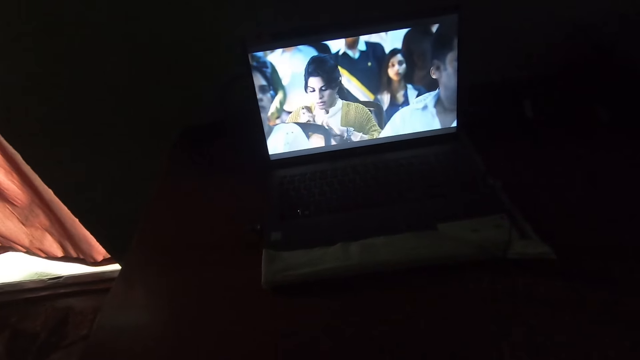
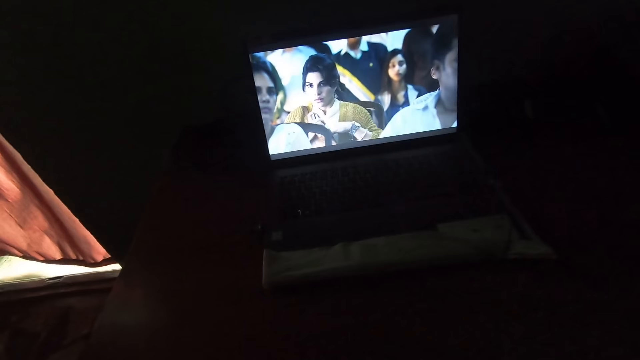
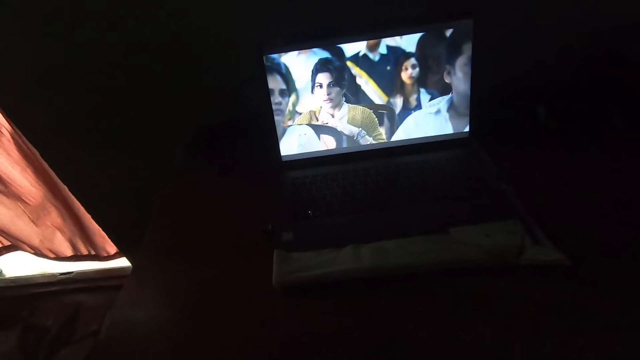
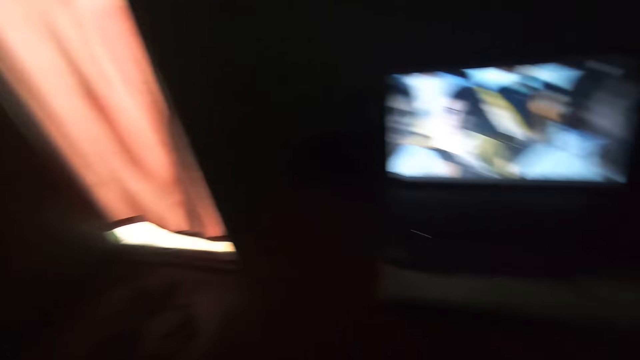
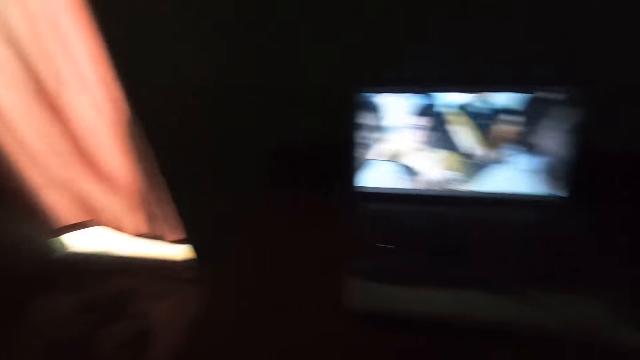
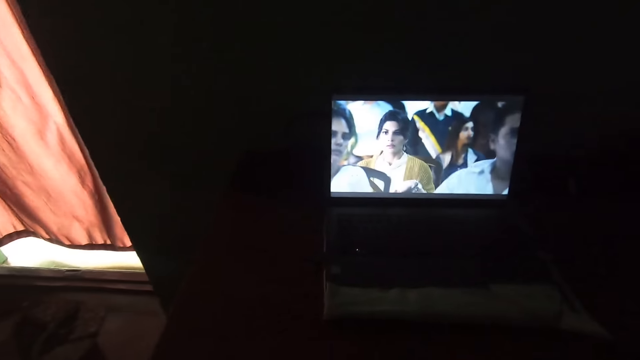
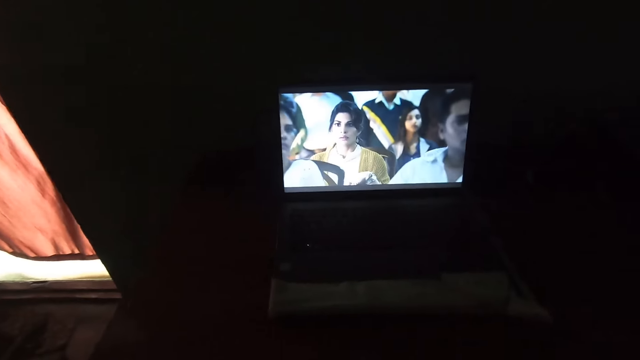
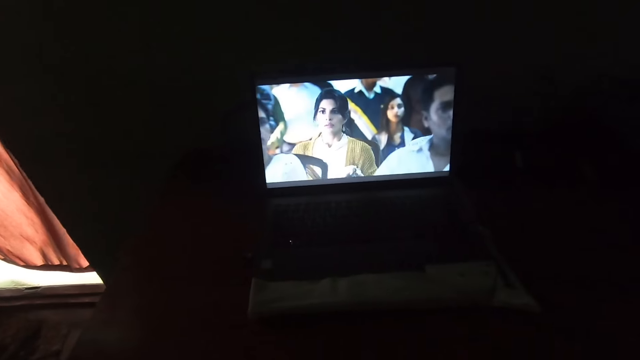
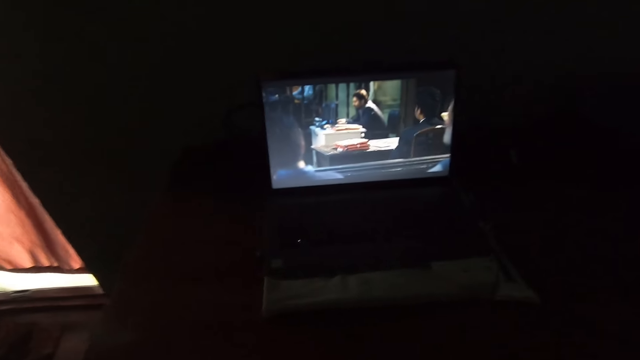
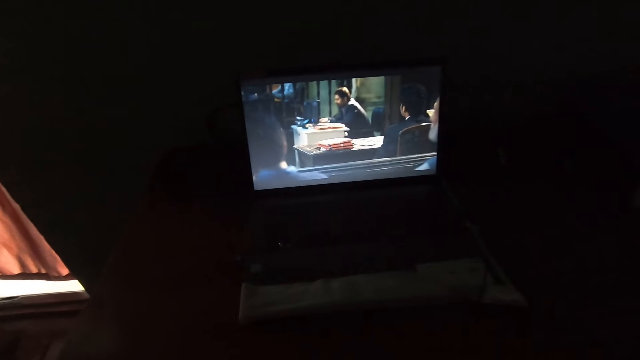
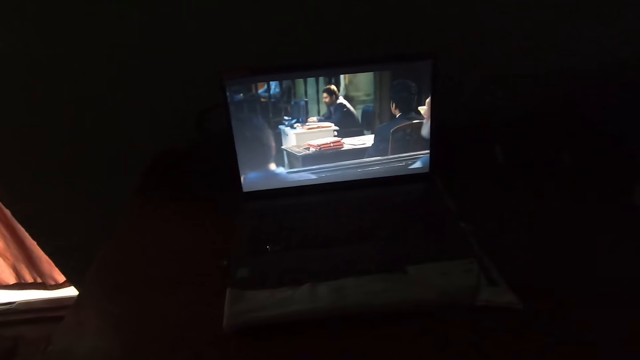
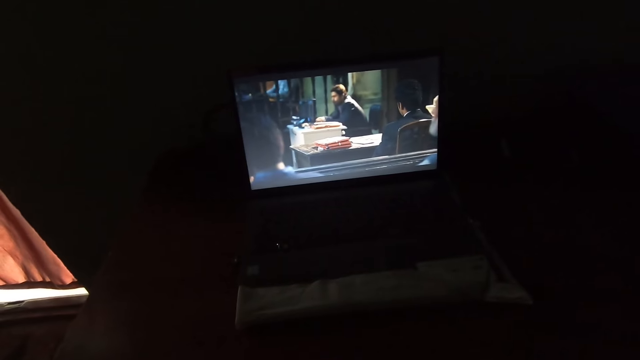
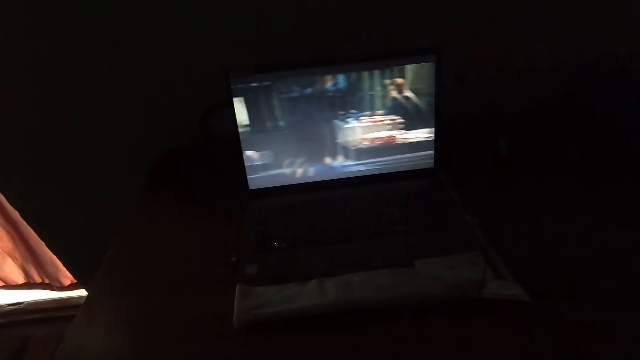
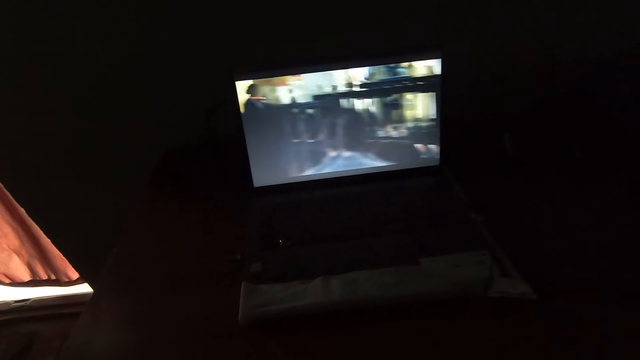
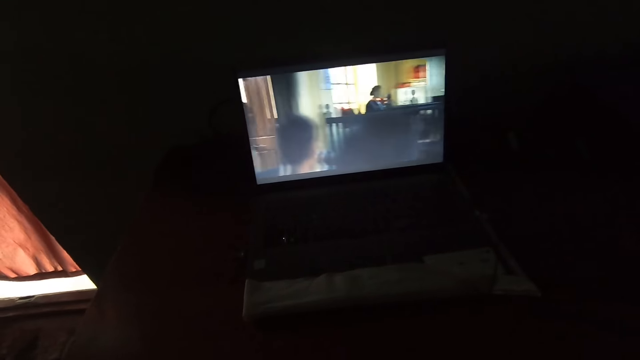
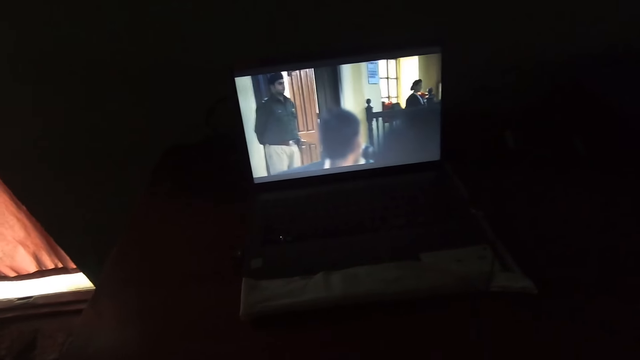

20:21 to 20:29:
The camera wearer looks at the window. They watch a movie on the laptop.

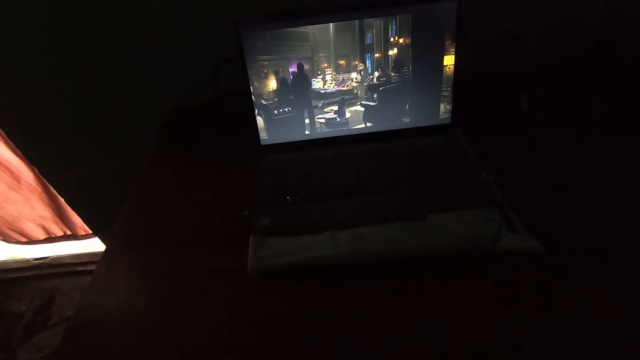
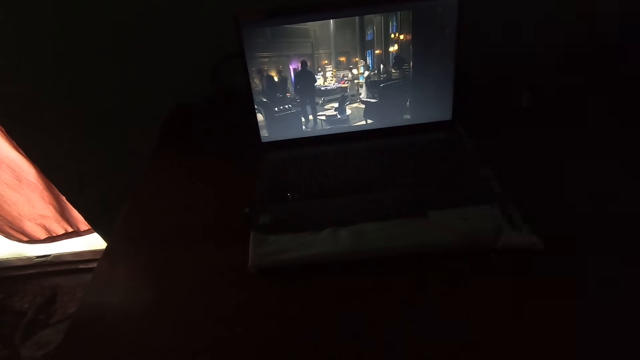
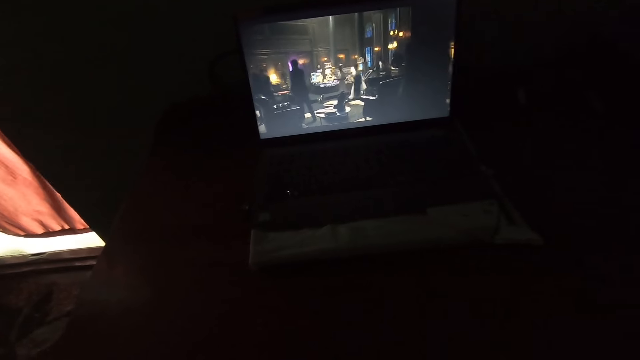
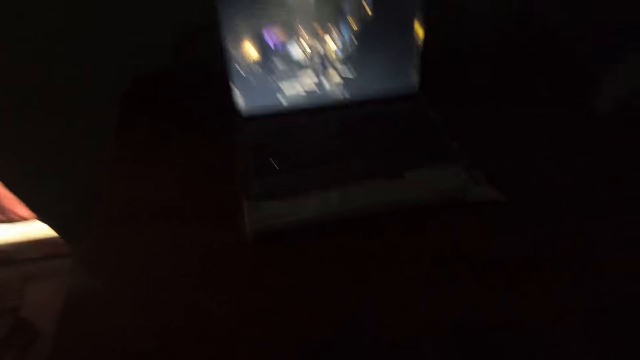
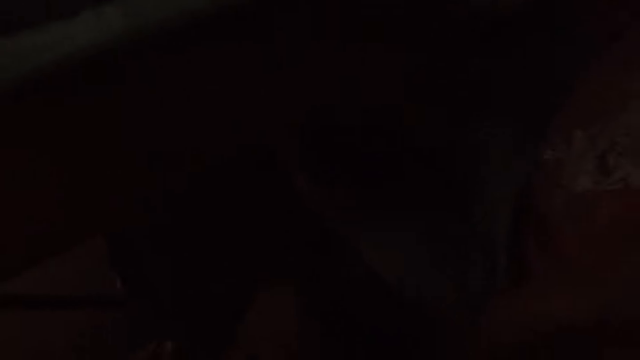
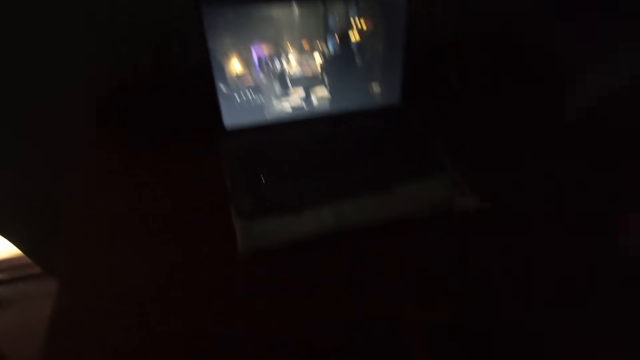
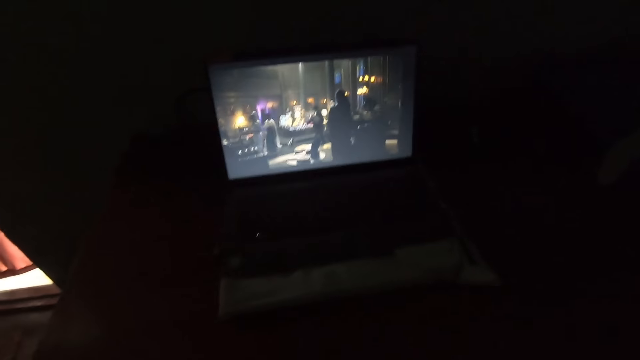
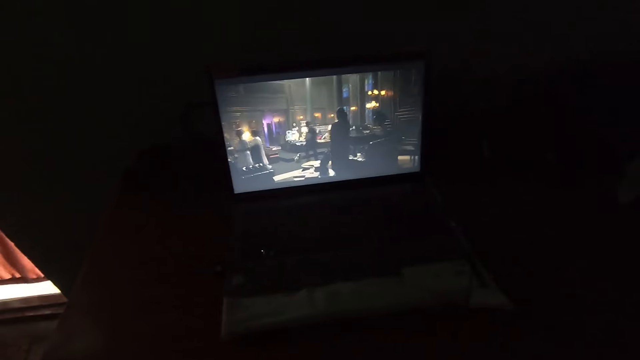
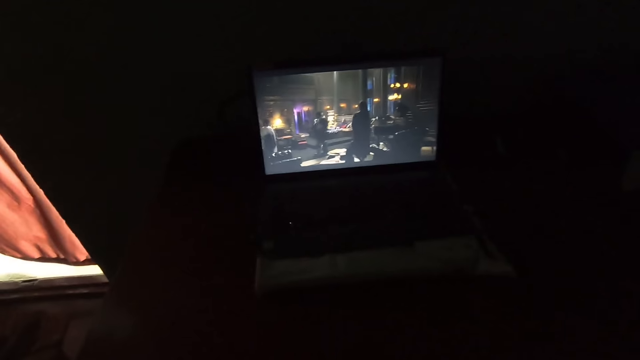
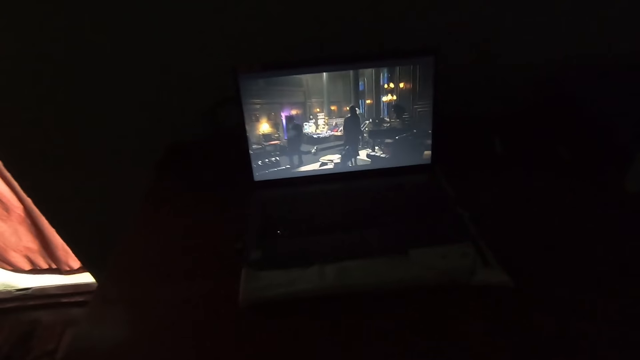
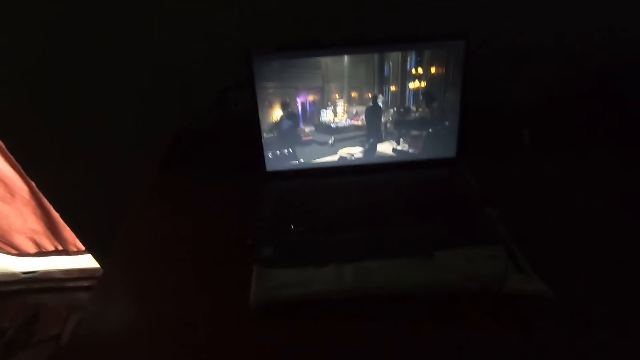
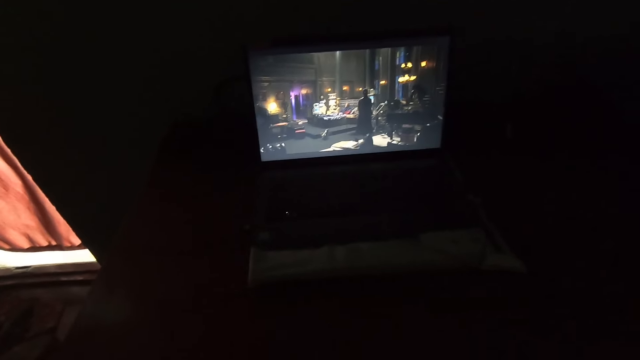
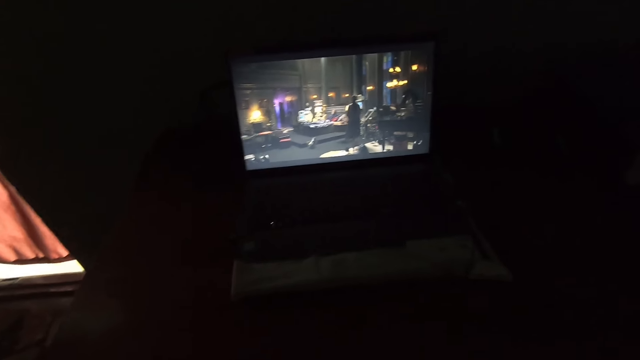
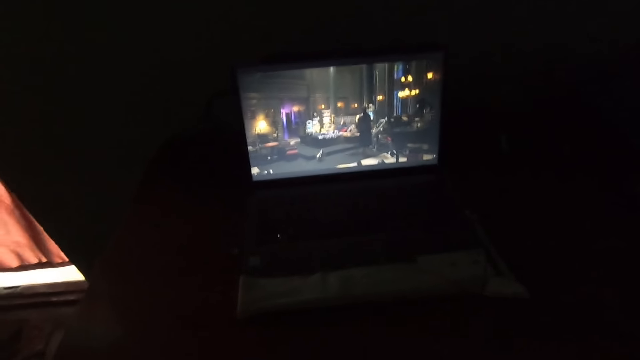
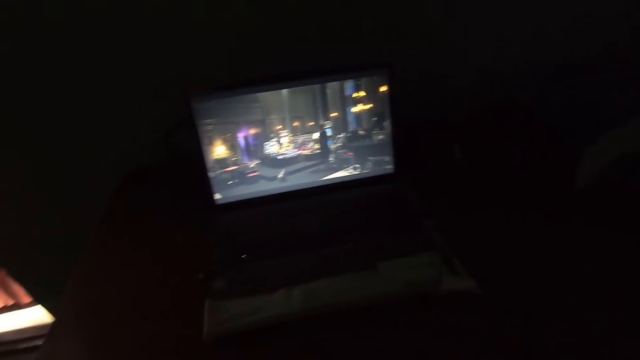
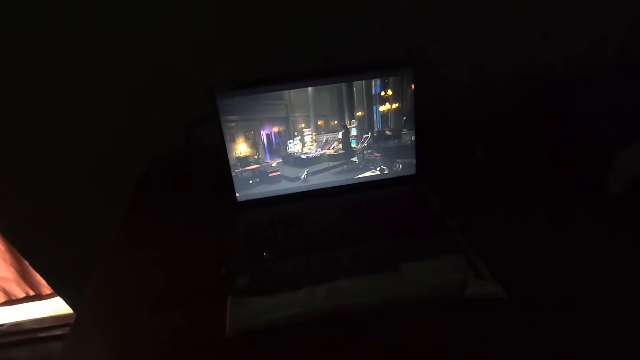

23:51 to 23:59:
The camera wearer looks around the house. They watch a movie on a television.

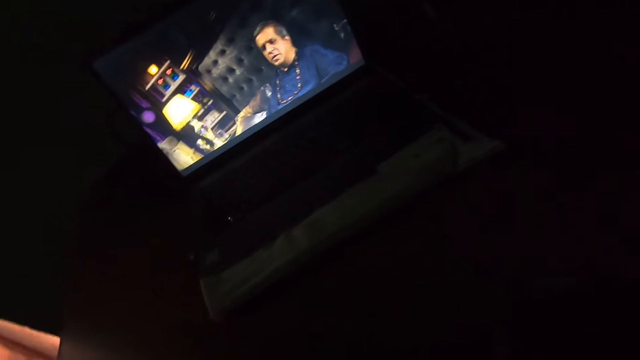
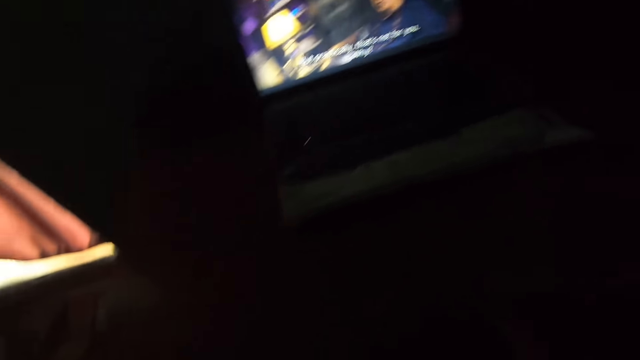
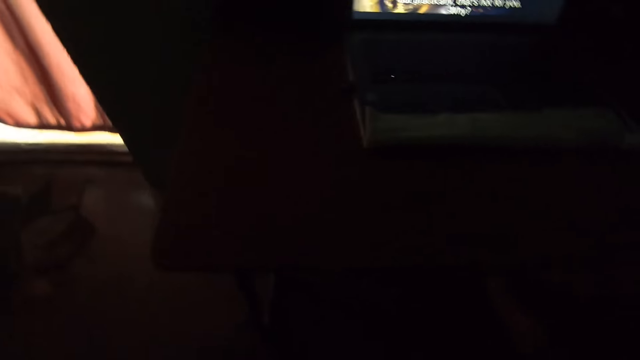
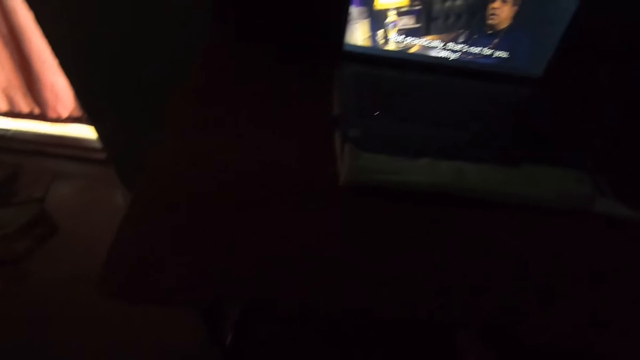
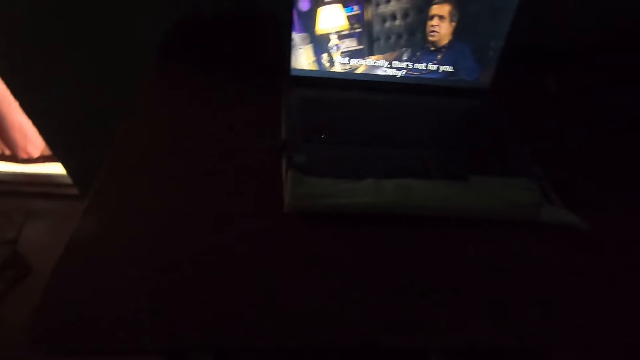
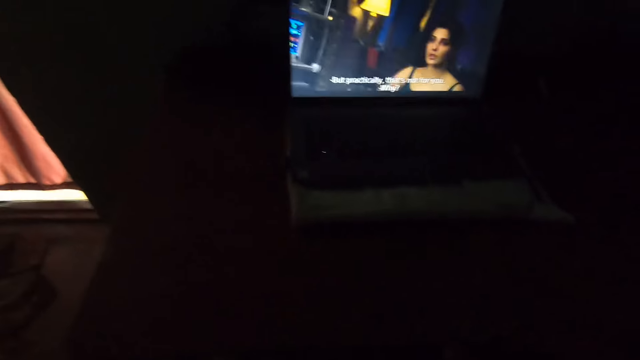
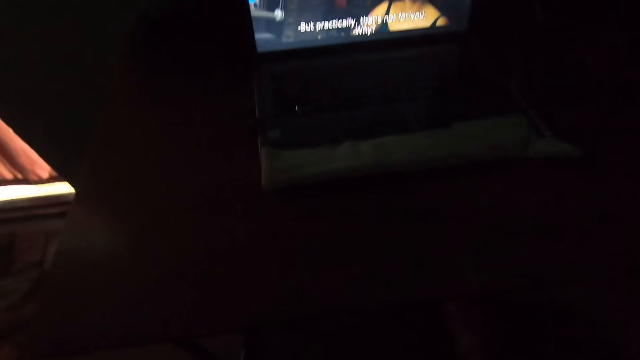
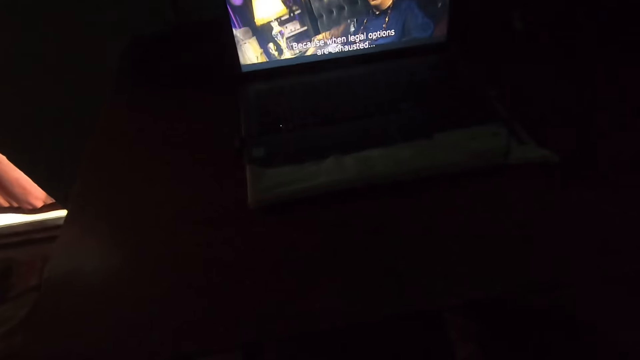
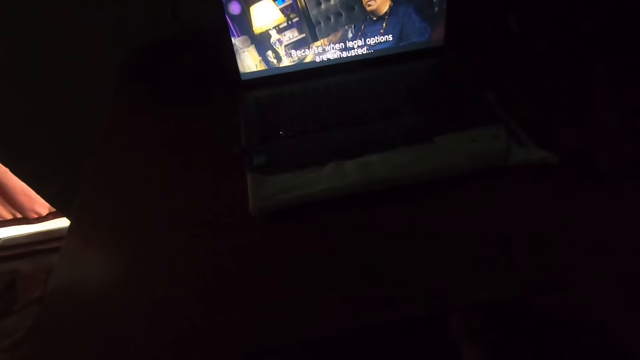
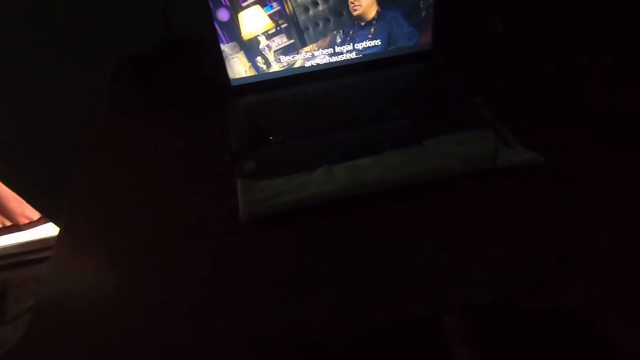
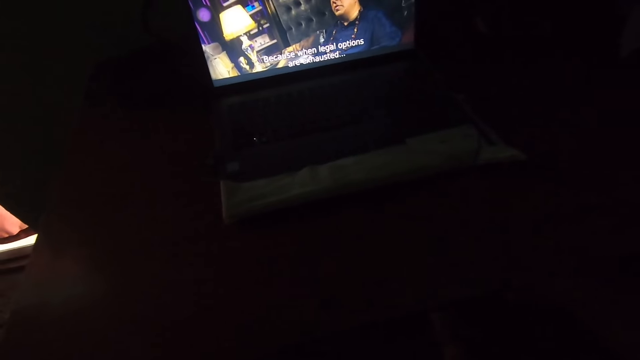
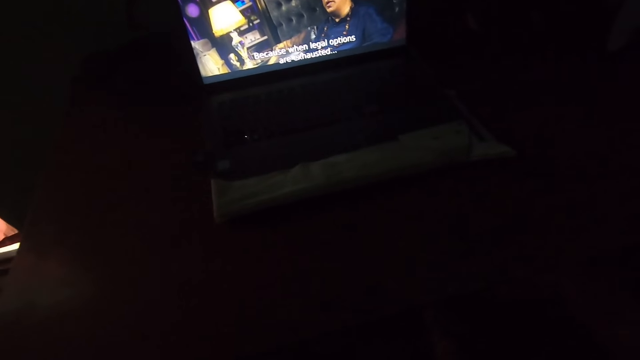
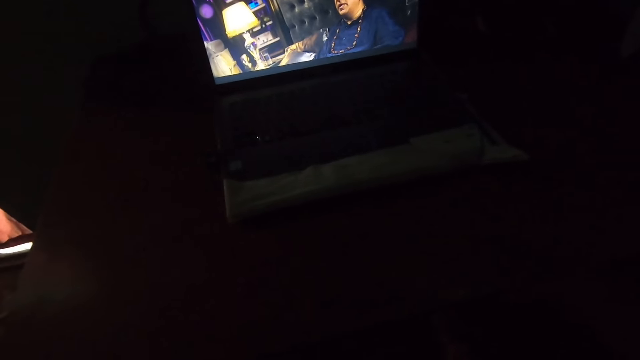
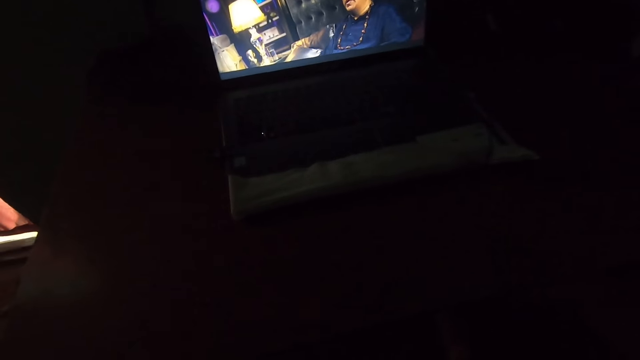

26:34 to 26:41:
The camera wearer looks around the house.
